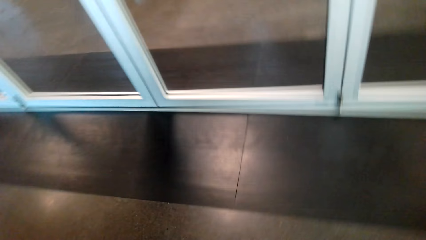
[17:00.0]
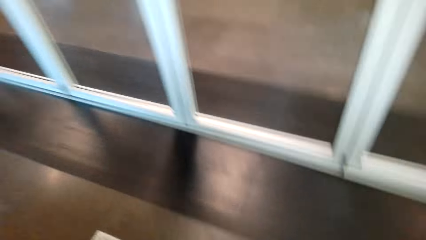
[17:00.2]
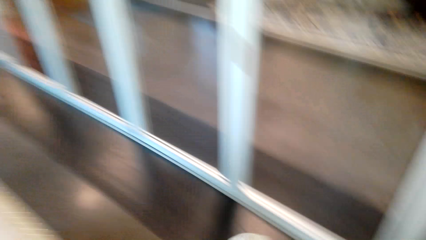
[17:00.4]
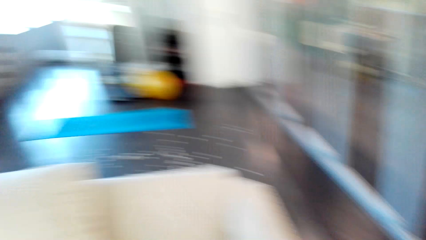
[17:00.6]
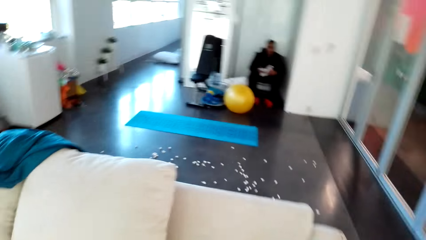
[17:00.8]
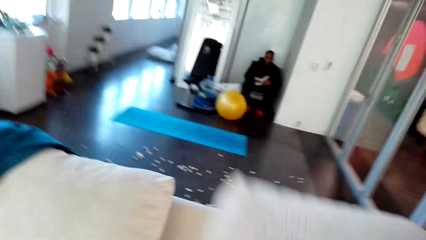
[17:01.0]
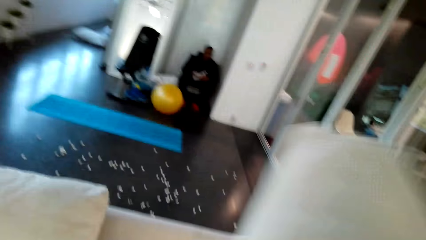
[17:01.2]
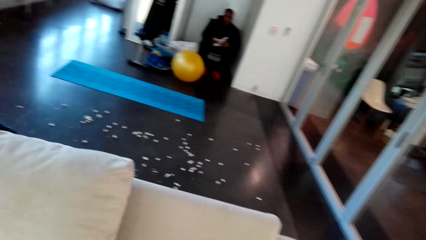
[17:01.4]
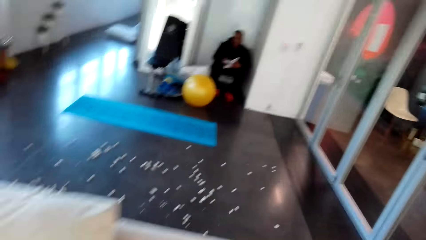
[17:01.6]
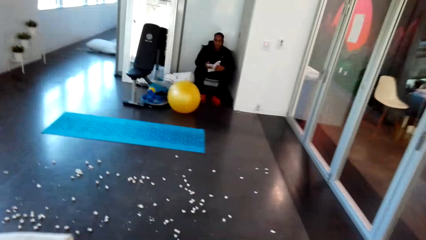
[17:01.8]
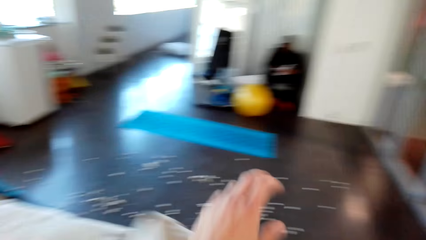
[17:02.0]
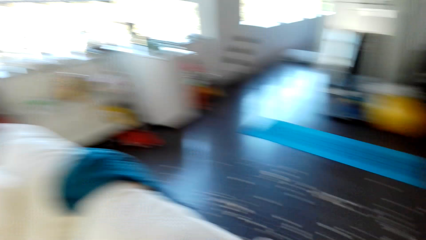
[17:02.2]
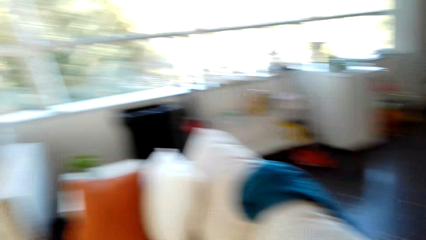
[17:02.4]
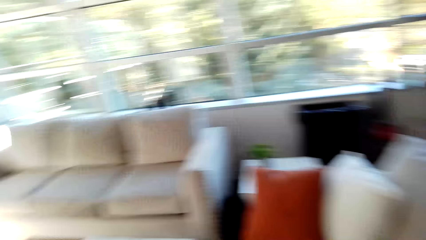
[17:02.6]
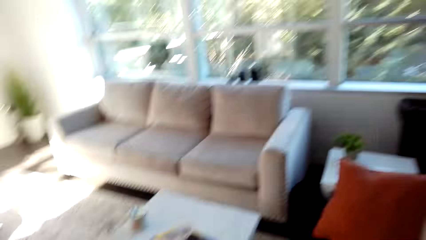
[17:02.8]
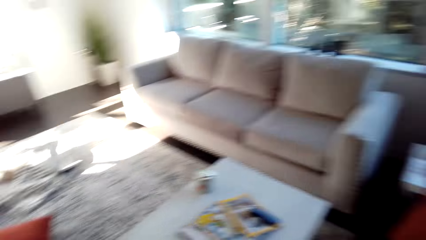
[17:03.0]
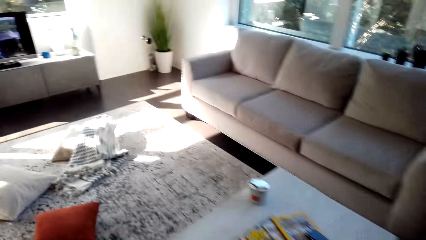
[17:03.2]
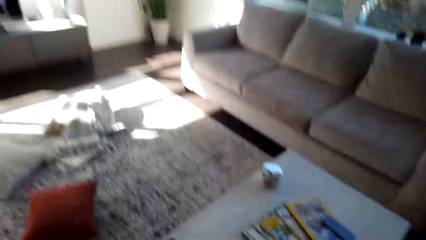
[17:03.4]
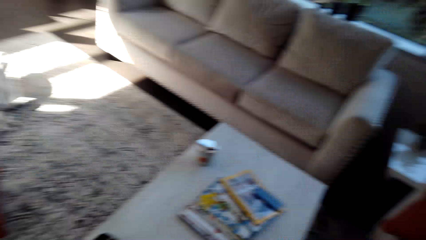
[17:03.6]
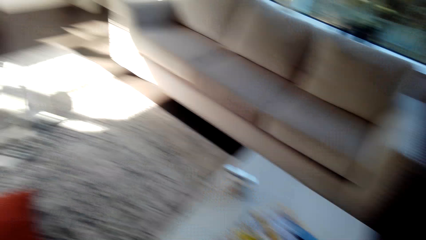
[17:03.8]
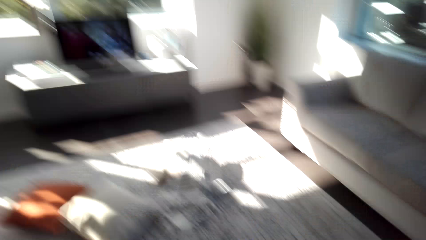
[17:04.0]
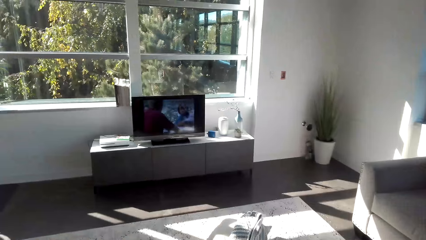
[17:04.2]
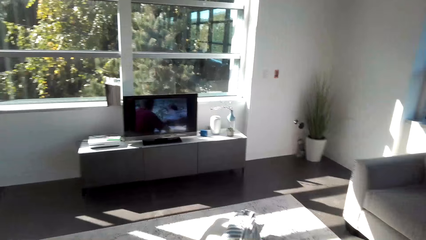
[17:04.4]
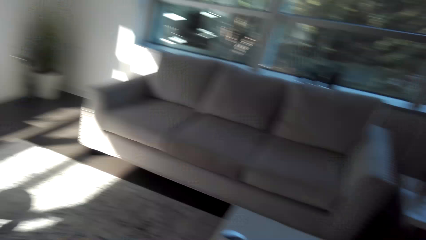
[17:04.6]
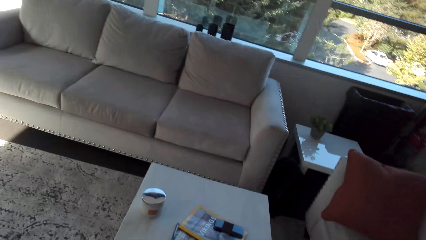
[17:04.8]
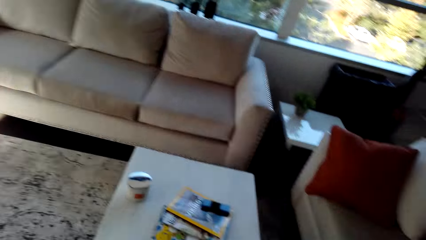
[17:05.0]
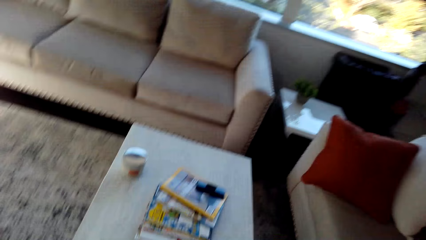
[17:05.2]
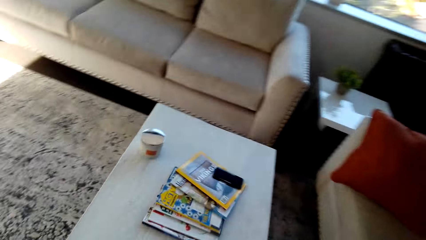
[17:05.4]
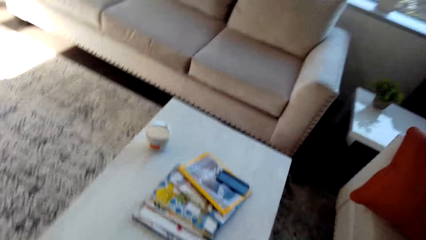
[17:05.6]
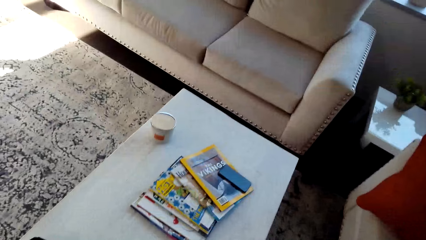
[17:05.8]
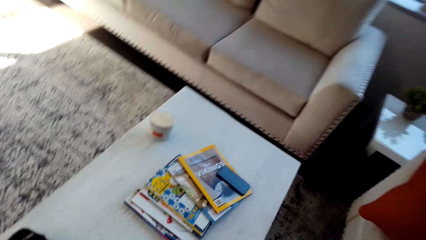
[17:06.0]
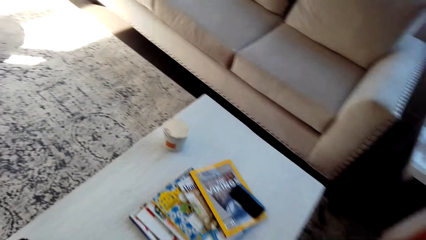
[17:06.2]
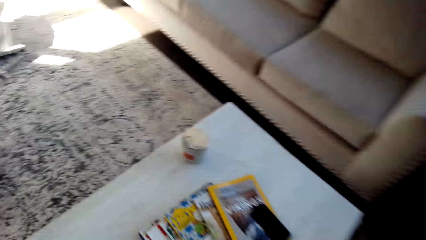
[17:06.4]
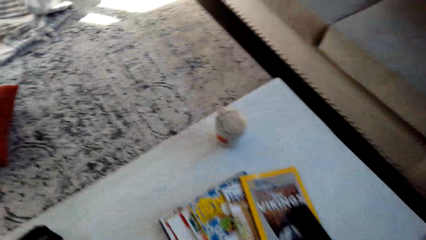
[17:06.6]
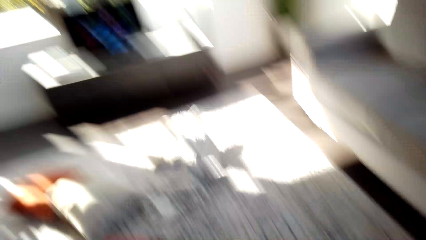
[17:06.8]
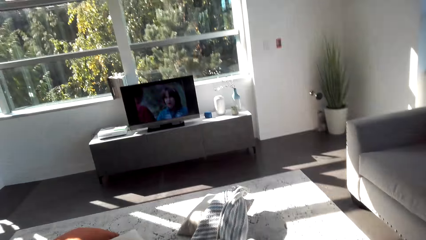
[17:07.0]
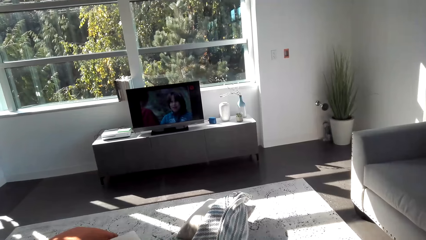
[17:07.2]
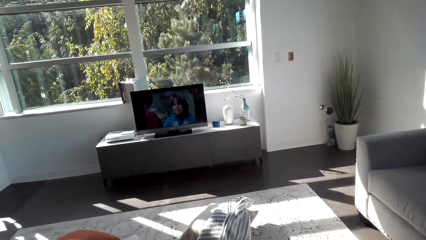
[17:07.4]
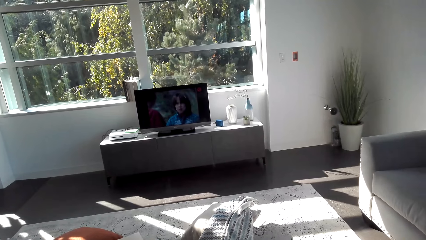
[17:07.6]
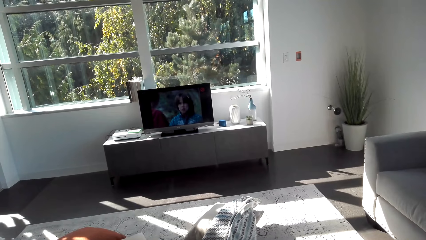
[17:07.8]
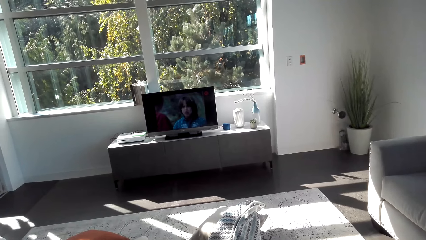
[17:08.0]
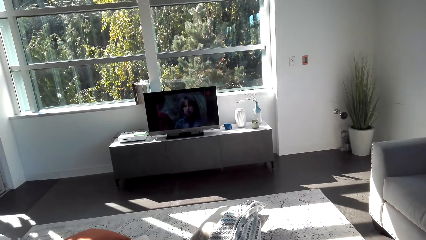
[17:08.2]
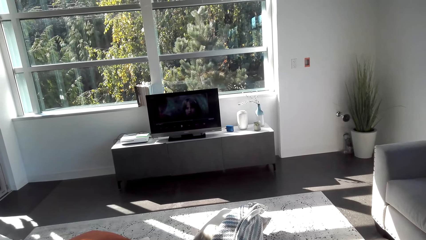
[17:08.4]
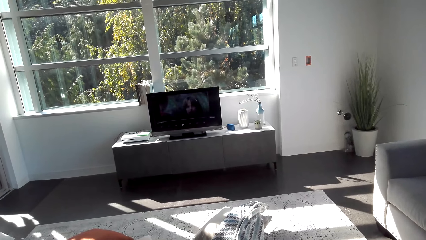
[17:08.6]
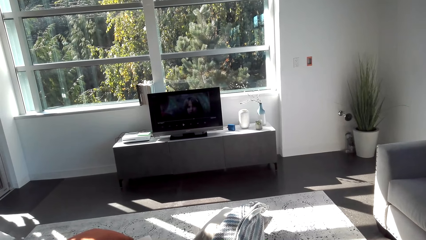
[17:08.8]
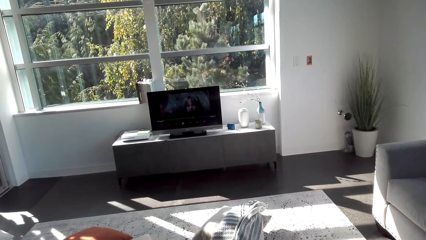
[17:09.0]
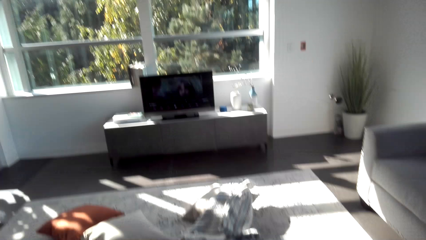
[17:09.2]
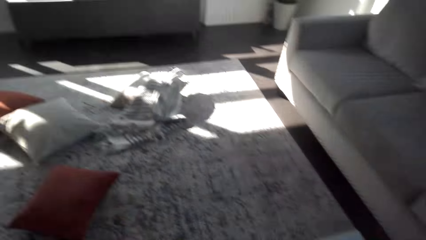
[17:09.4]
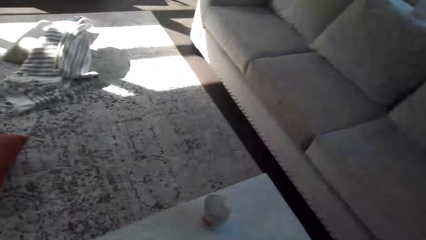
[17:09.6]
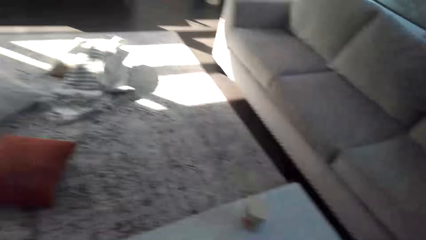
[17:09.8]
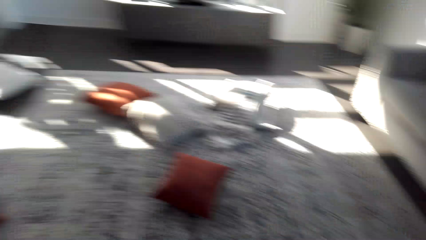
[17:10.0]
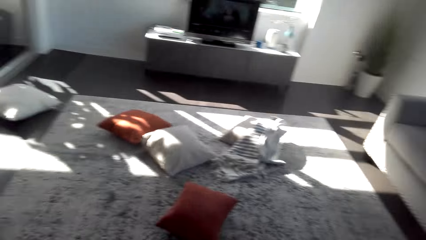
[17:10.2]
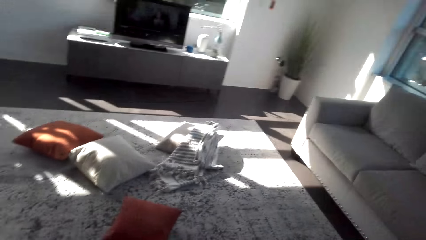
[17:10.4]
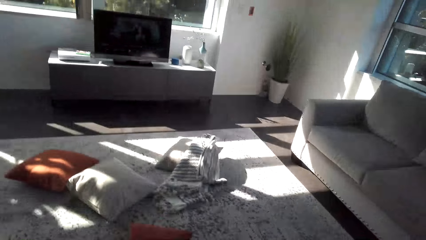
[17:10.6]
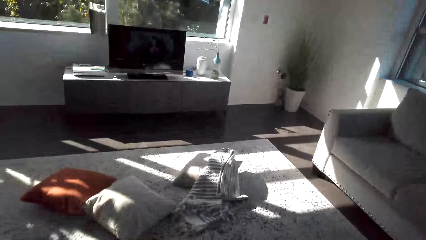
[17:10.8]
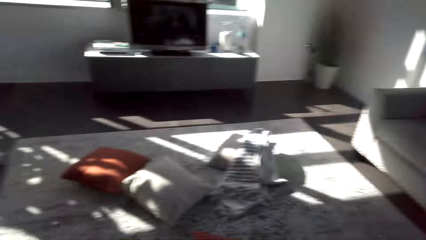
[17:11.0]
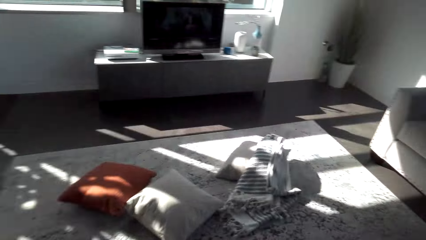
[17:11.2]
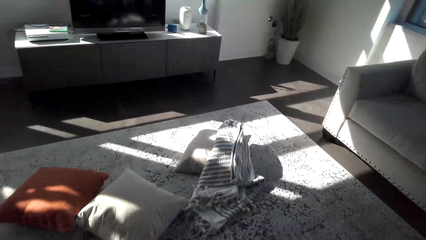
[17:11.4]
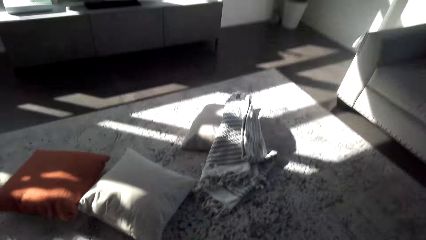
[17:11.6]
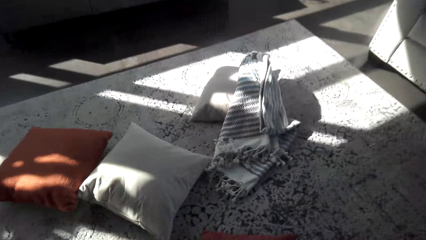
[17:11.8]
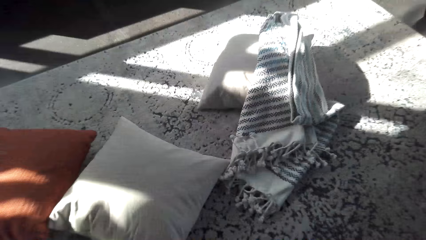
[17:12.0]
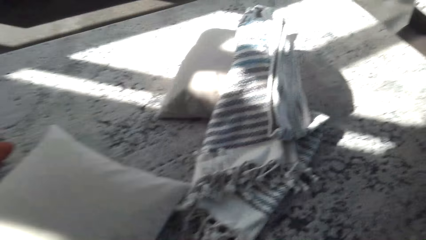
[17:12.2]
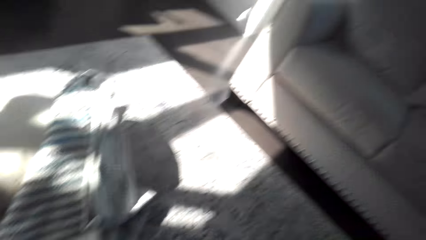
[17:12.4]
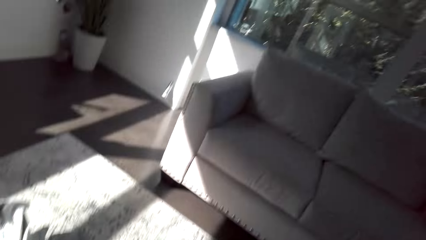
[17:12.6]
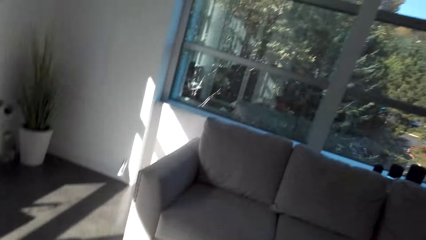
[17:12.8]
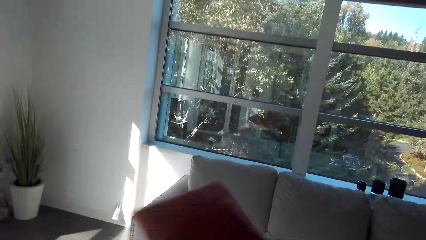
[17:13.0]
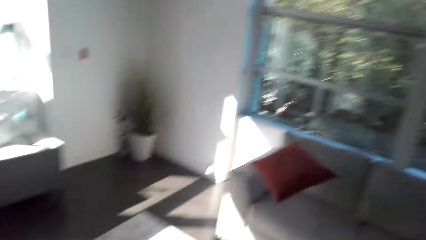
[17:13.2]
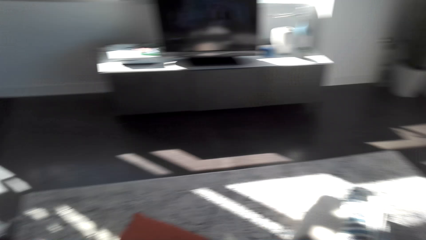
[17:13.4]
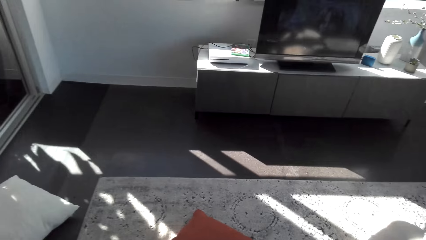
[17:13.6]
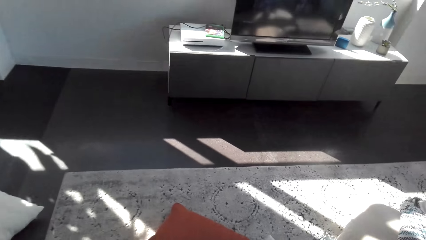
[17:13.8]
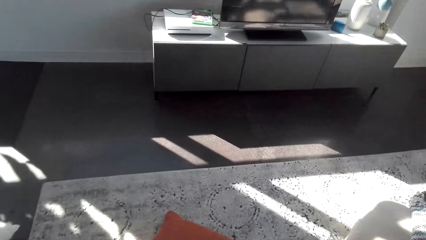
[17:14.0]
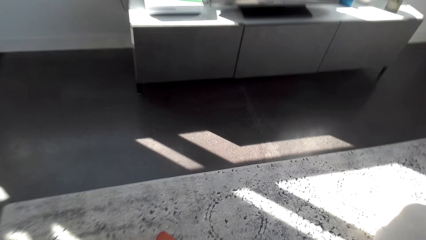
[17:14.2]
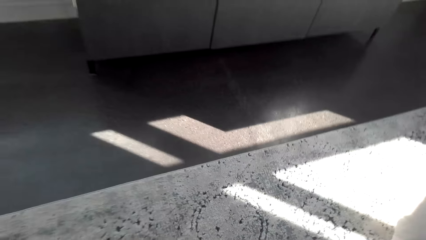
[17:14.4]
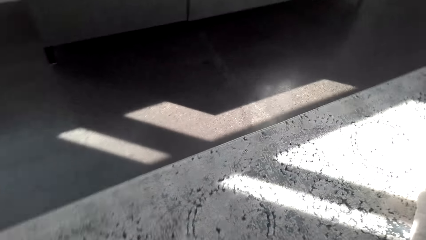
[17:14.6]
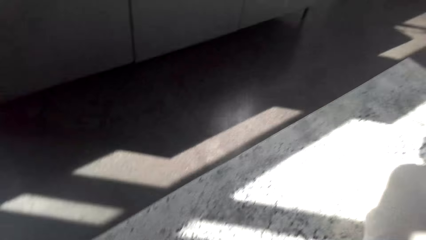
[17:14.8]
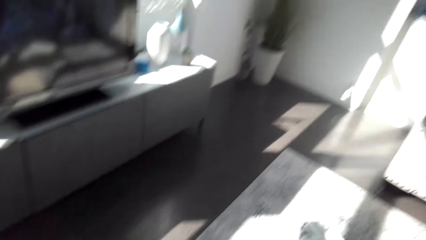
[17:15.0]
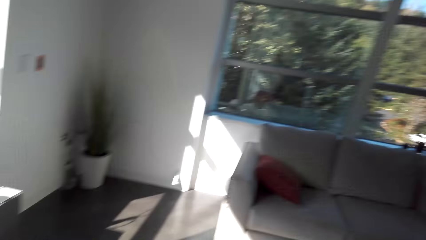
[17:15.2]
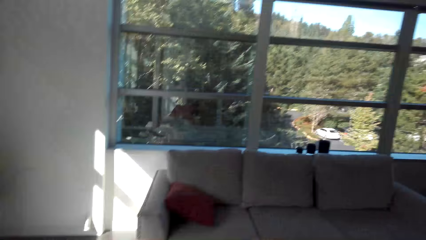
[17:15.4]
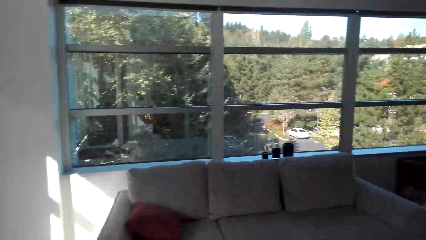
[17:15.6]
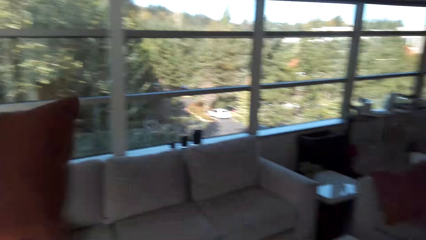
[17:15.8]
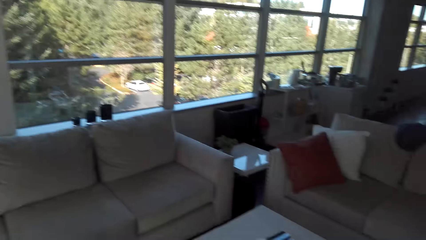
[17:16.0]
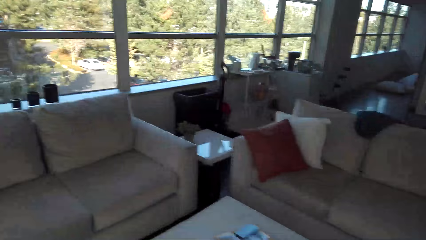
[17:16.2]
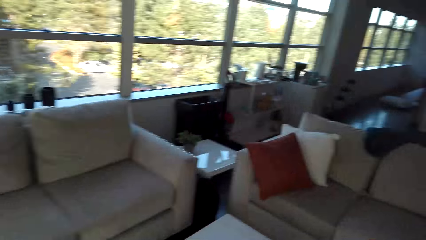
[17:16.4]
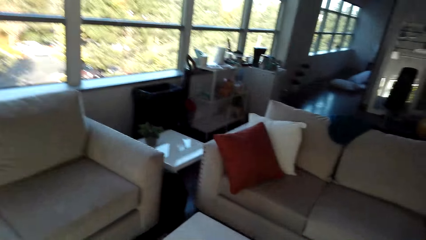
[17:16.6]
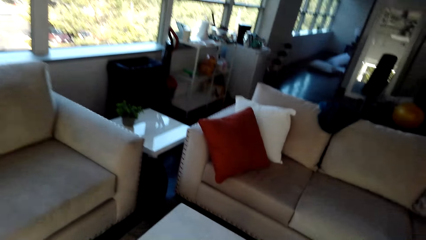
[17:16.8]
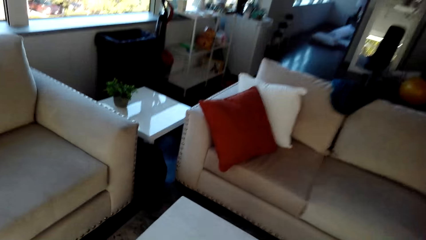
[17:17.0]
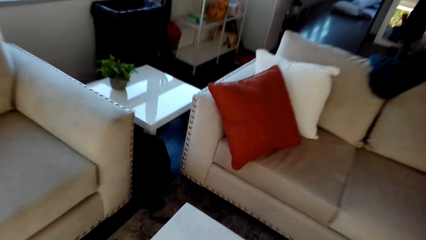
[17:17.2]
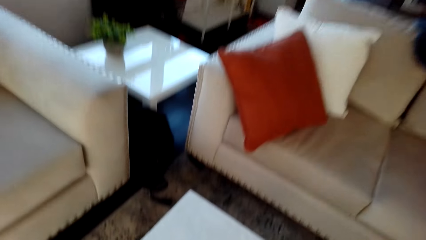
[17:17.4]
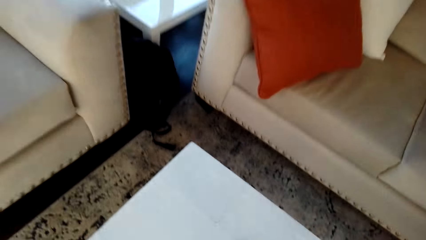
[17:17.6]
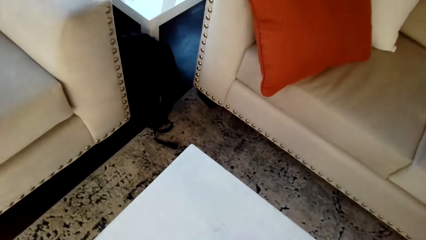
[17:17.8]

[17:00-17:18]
The camera wearer holds a pillow. They sit on a sofa. They play a video game. They walk around the house. They throw the pillow on the sofa. They are picking the pillows and the other clothes. They throw the pillow on the sofa again.
